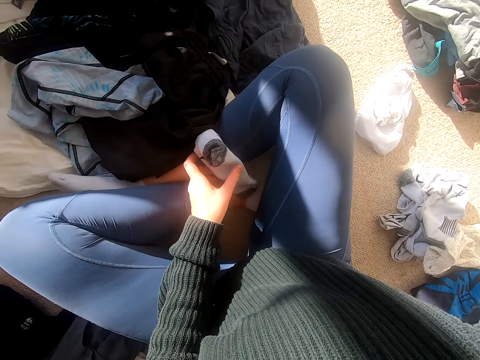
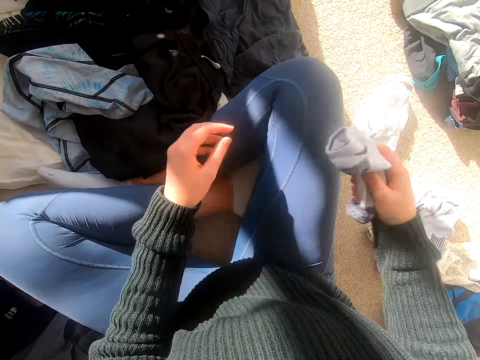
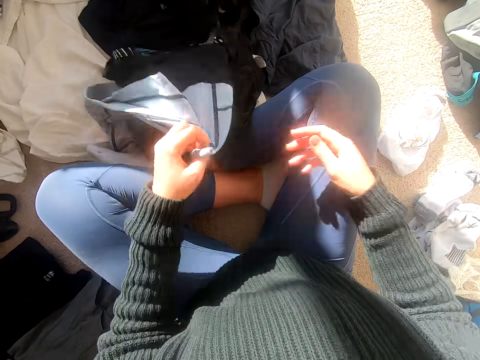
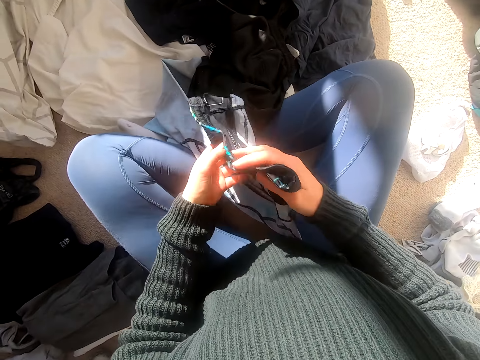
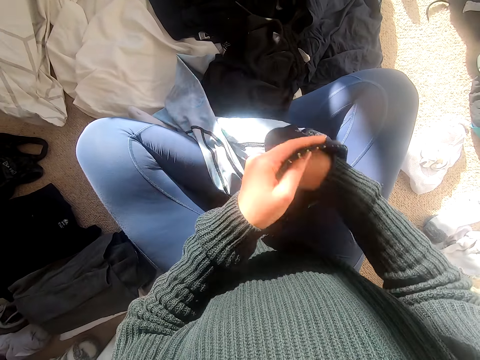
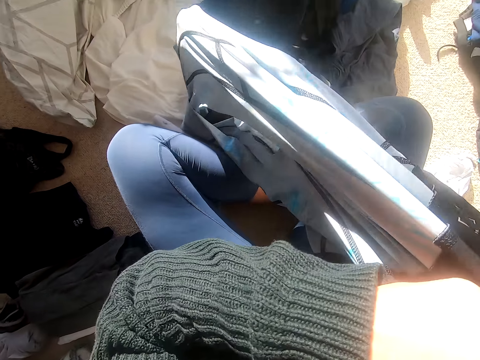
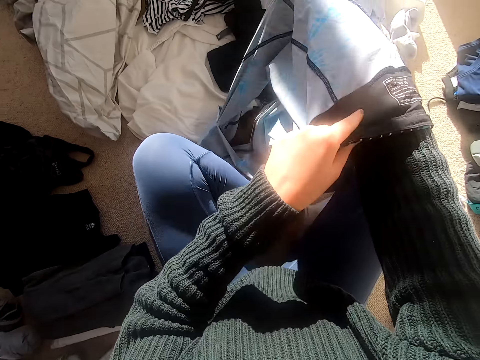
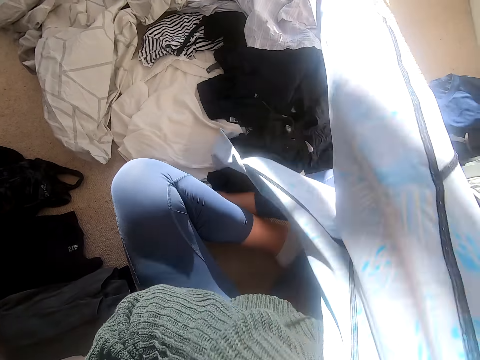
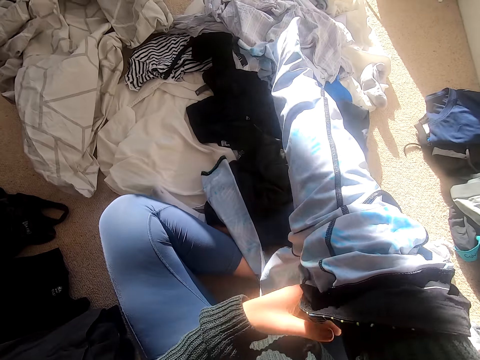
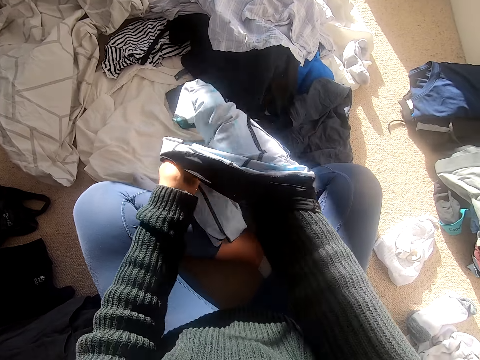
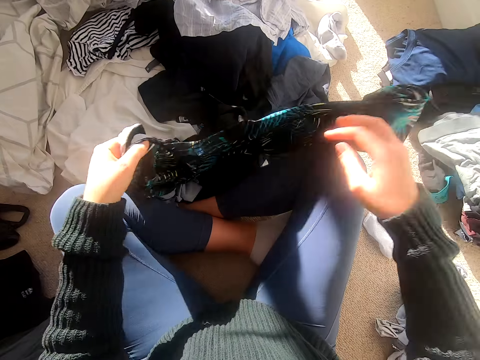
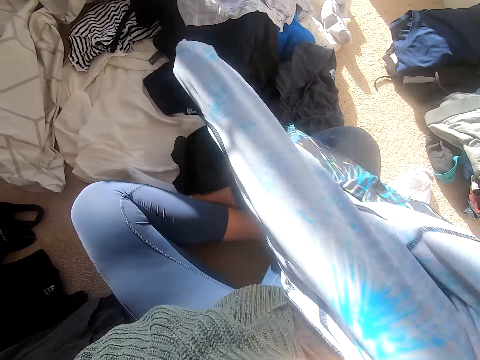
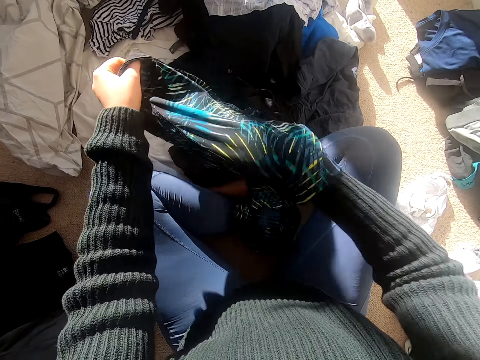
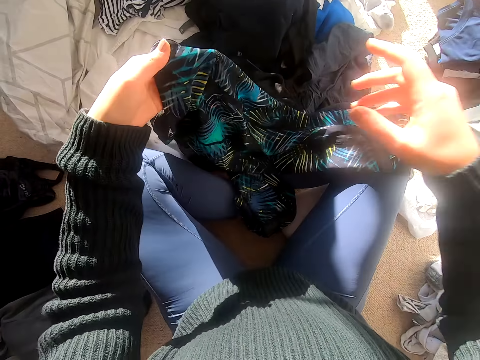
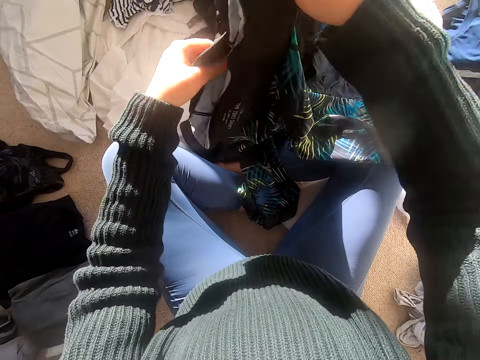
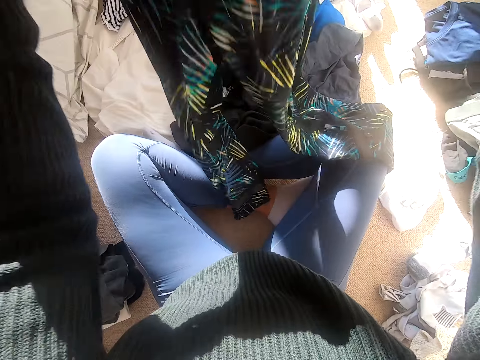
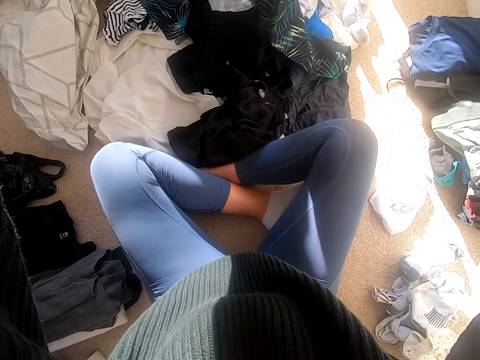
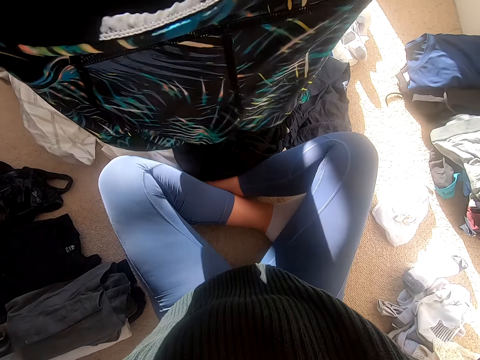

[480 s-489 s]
The camera wearer puts the shorts aside. They pick up the socks and put the socks aside. They pick up the trousers, turn the trousers and shake the trousers.

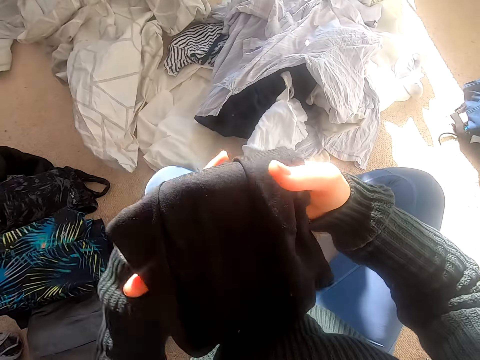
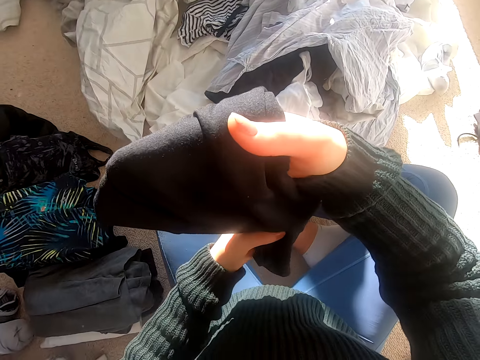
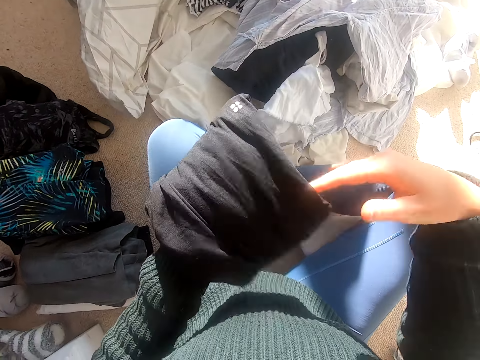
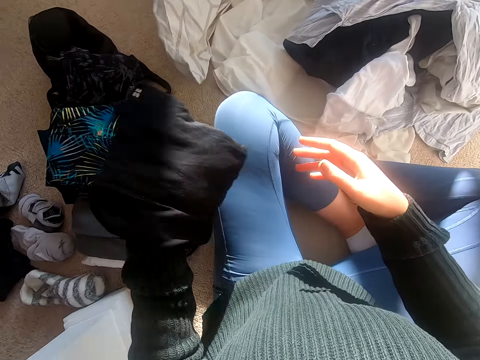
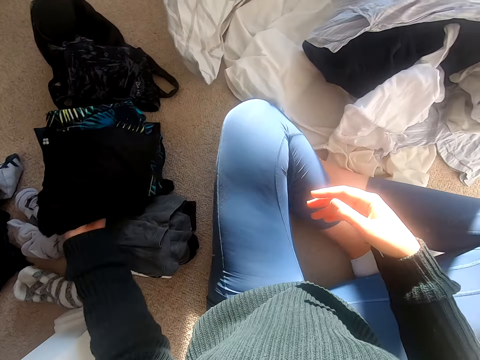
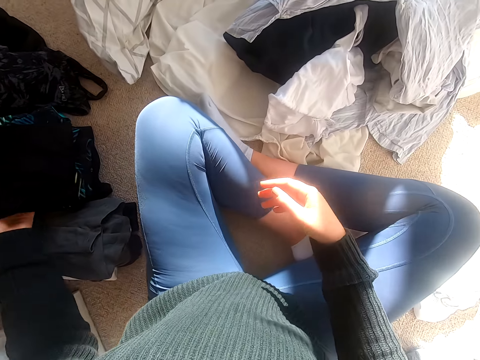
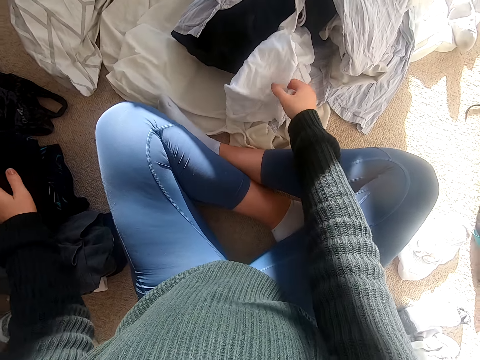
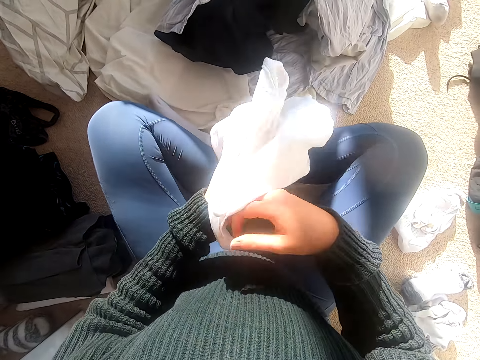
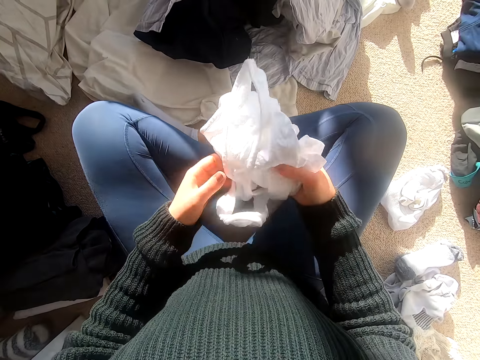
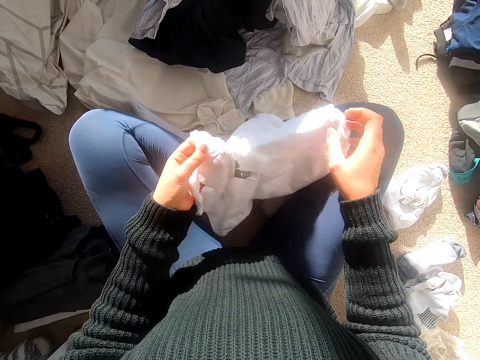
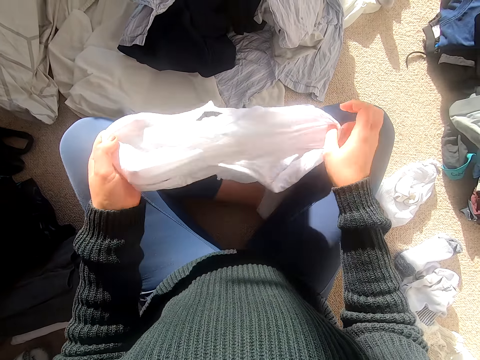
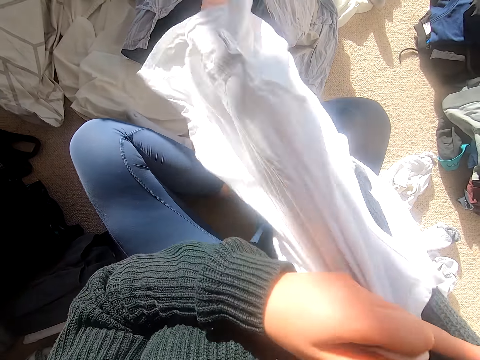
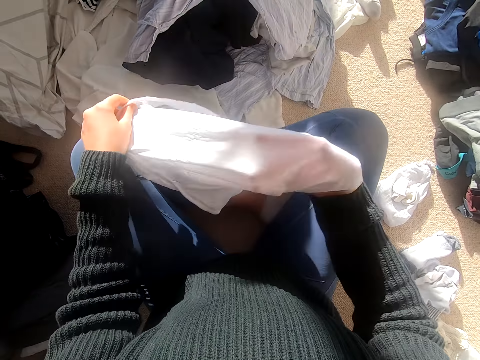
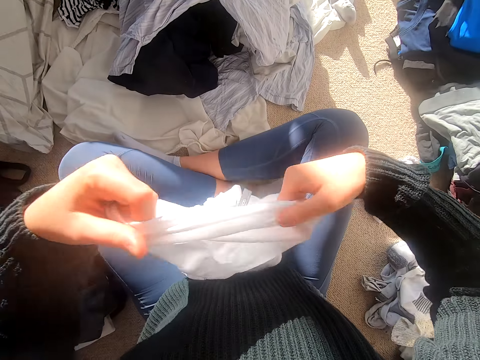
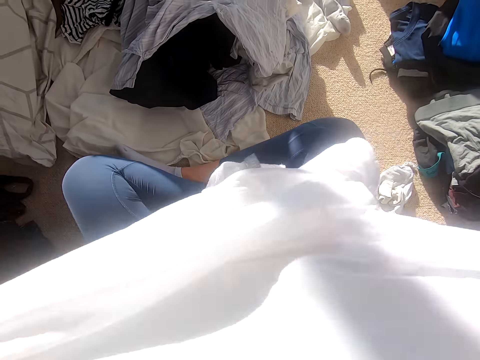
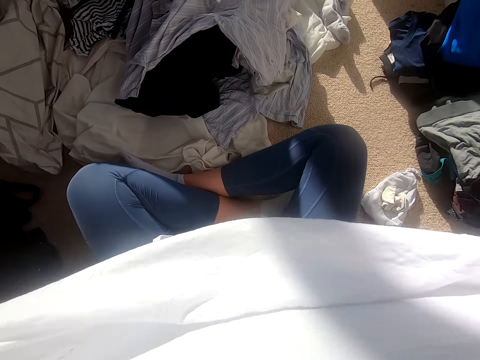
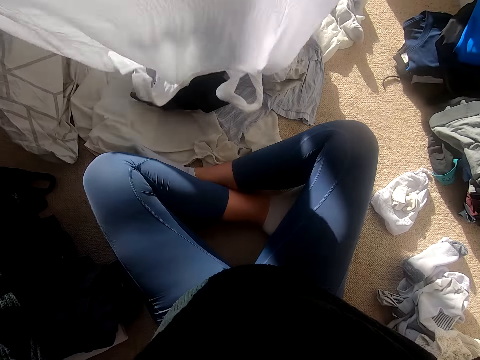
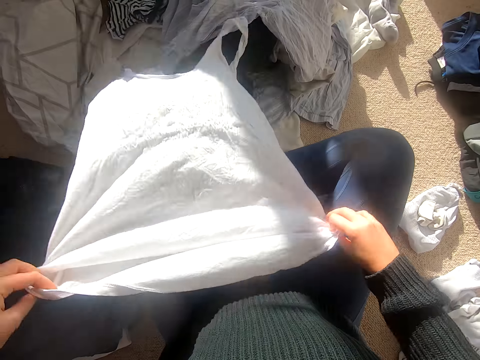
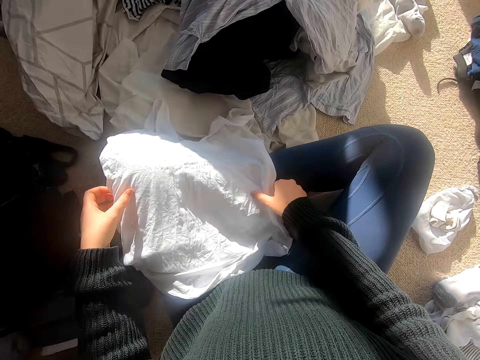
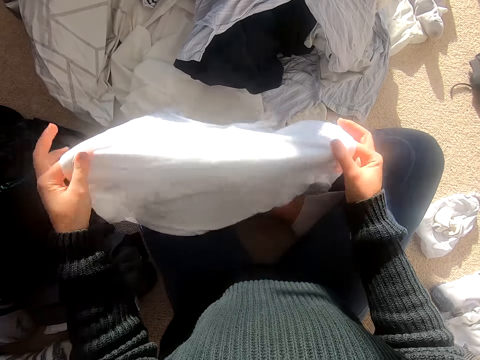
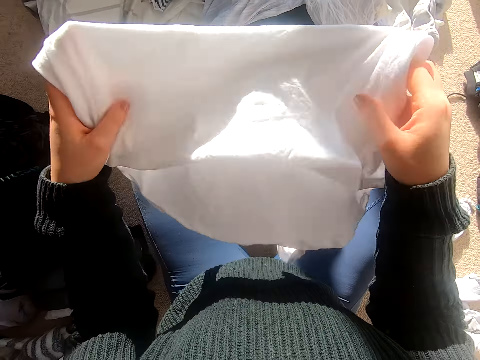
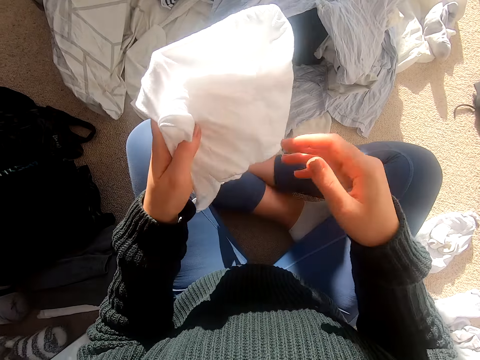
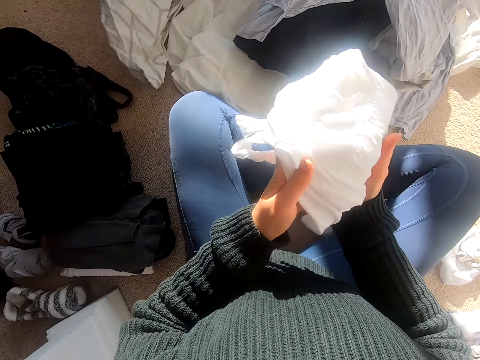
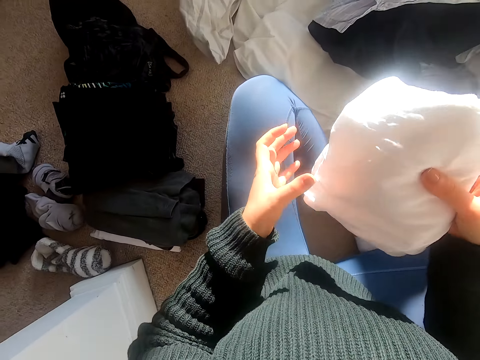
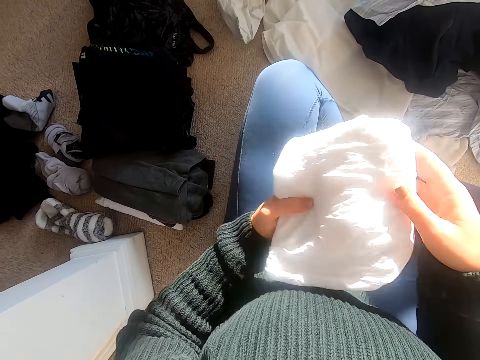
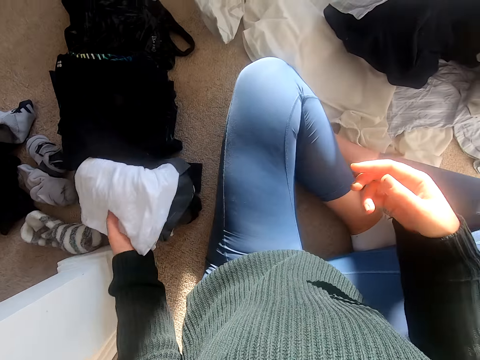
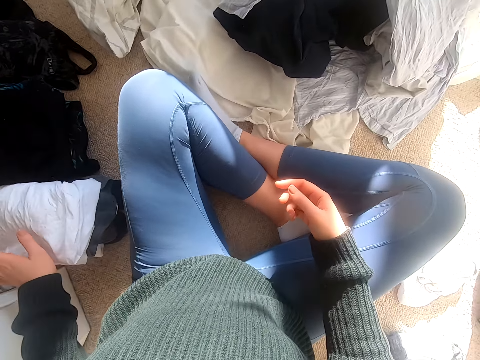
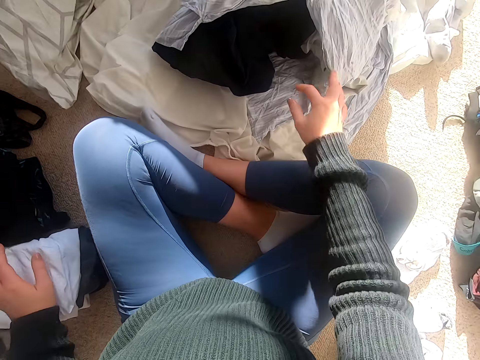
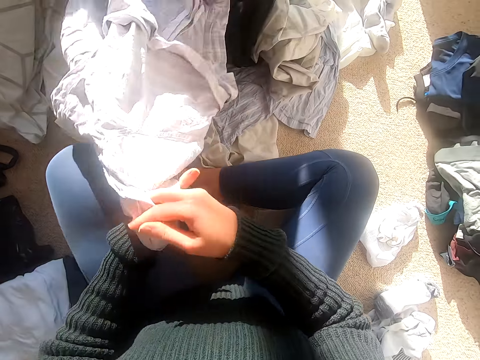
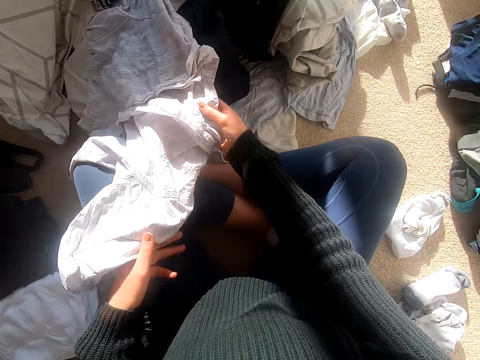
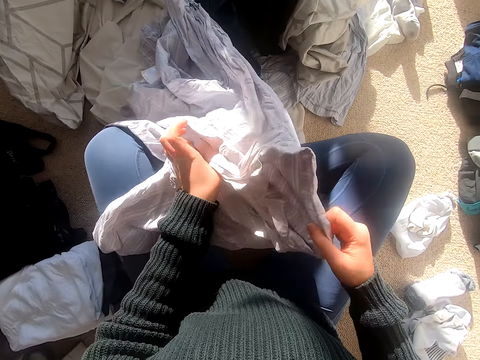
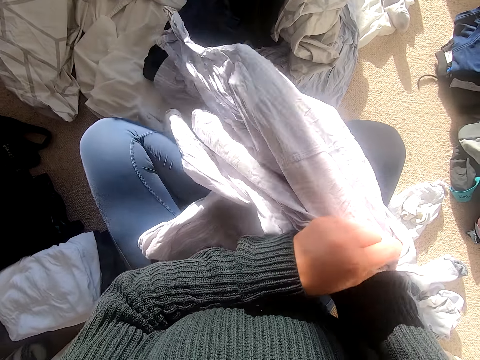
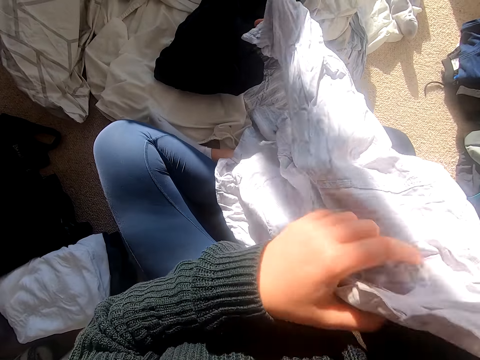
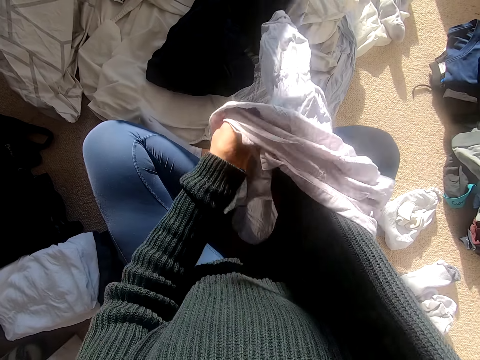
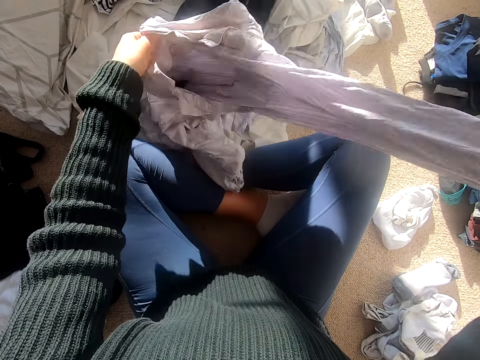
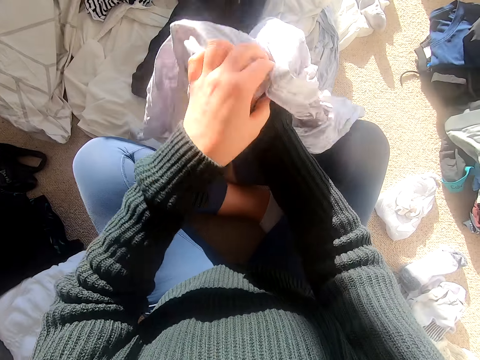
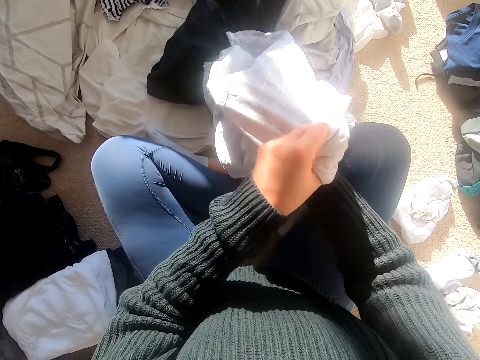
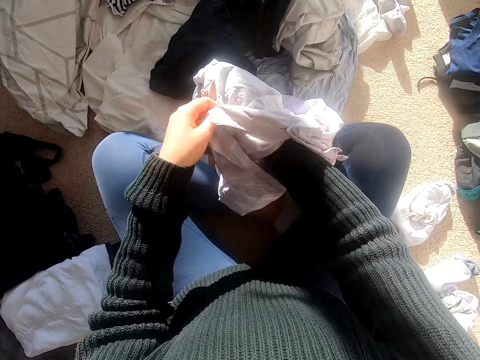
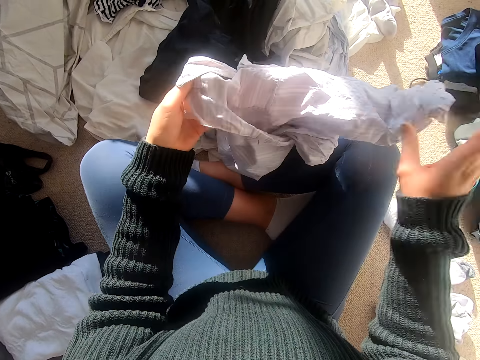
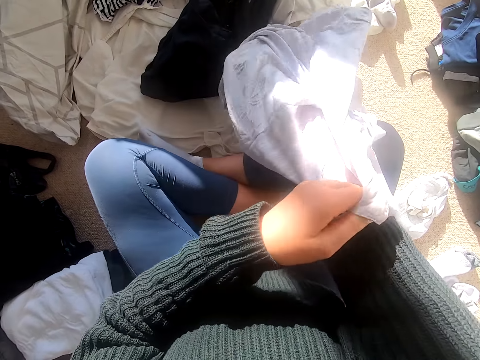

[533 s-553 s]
The camera wearer holds the skirt and folds the skirt. They put the cloth aside. They pick up the cloth and turn the cloth. They hold the vest. They put the cloth down. They fold the vest. They put the folded vest on the other clothes. They pick up the cloth and turn the cloth.
